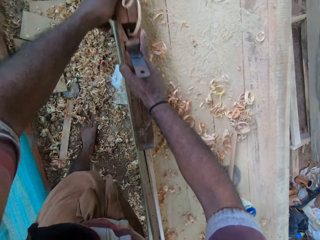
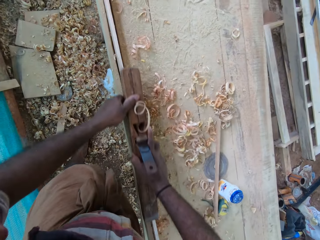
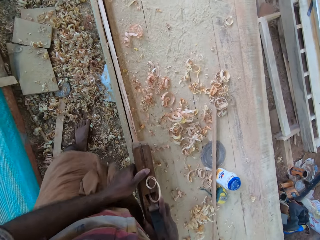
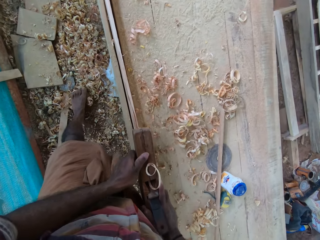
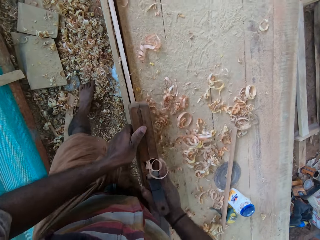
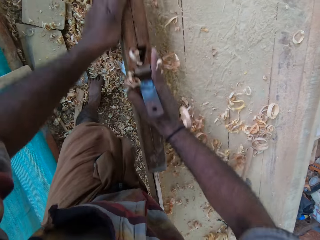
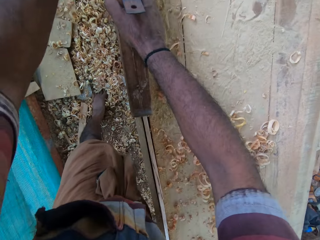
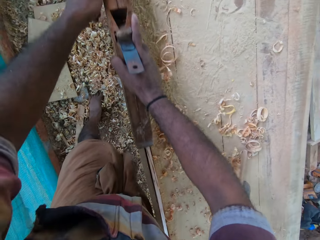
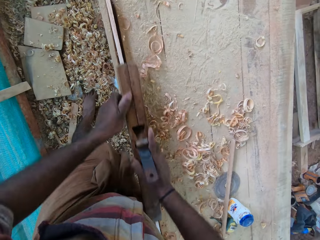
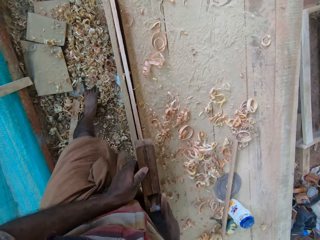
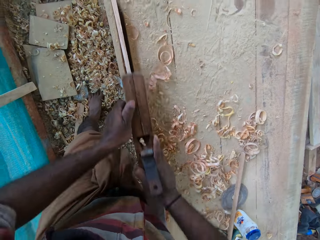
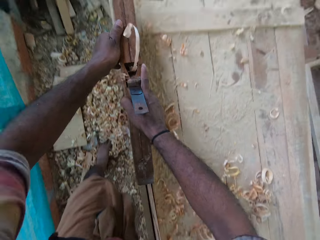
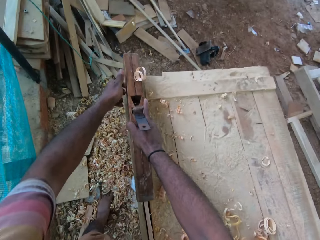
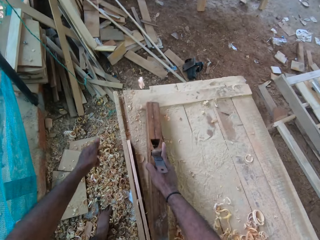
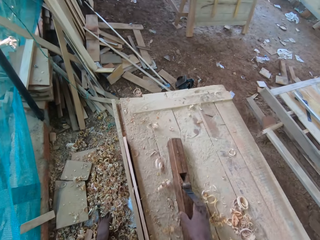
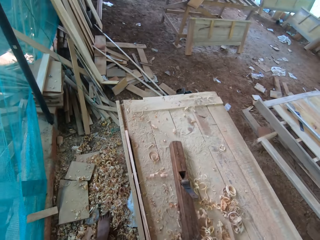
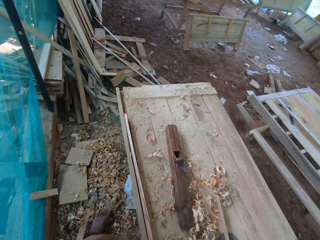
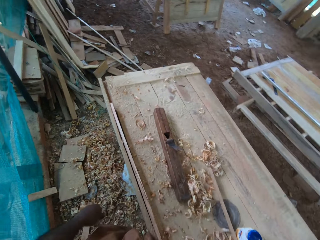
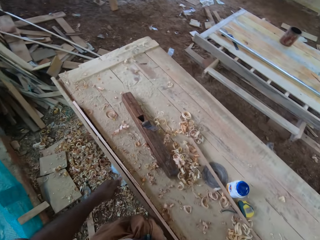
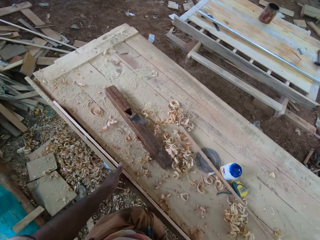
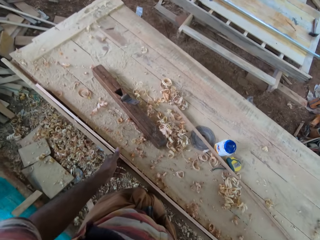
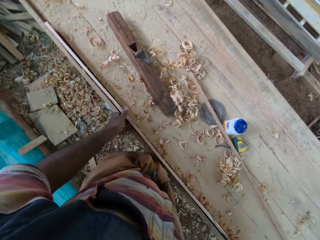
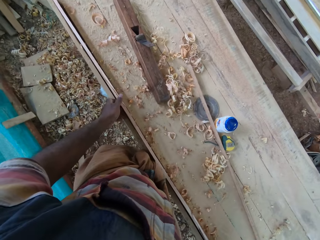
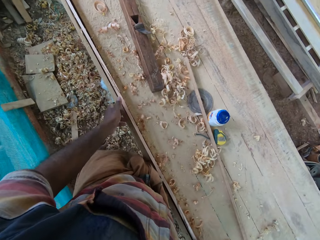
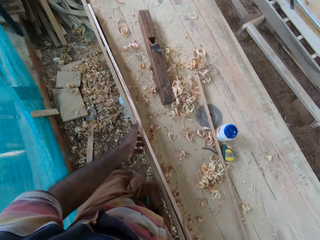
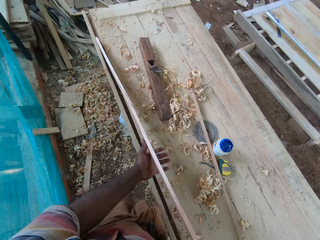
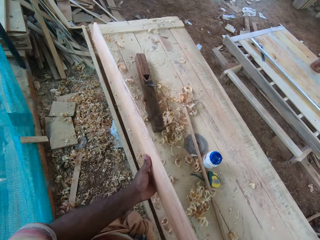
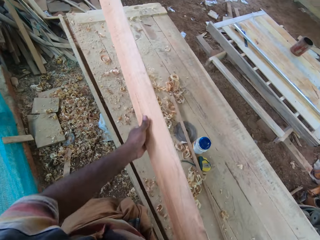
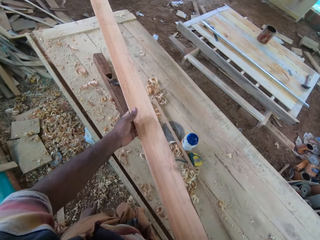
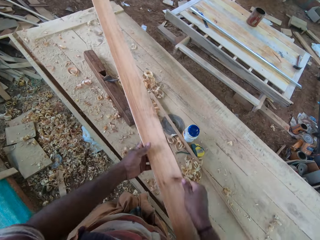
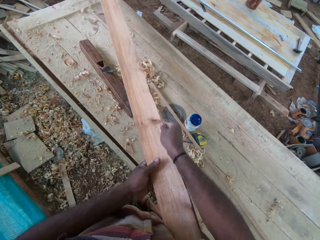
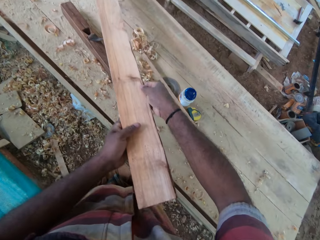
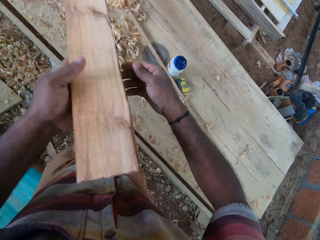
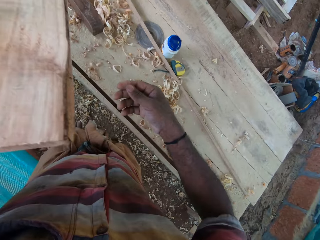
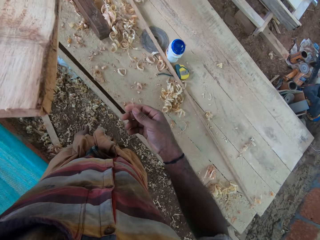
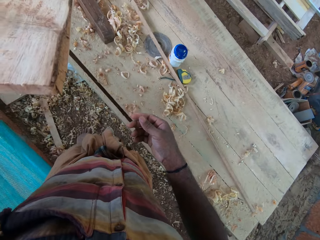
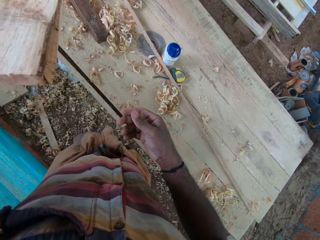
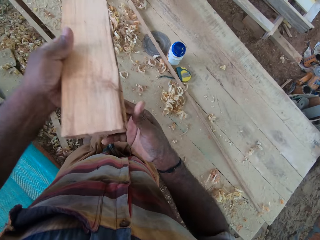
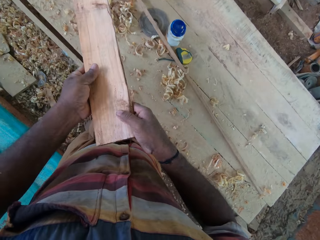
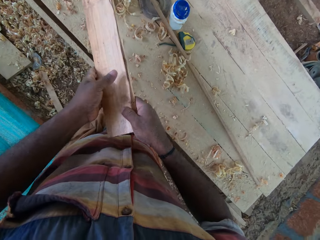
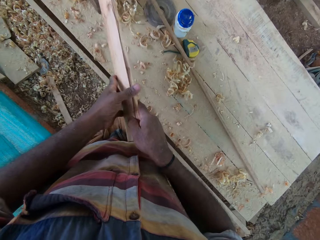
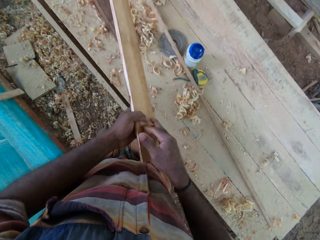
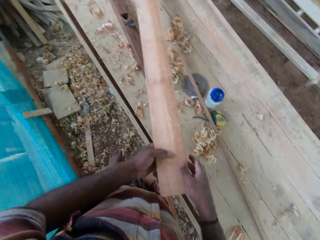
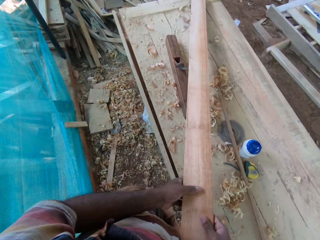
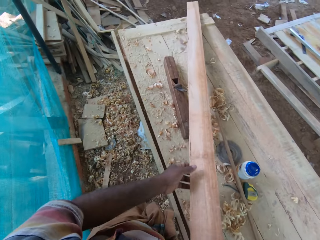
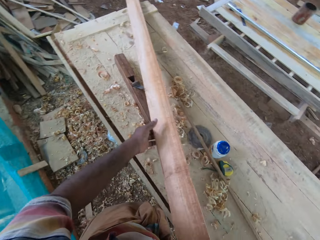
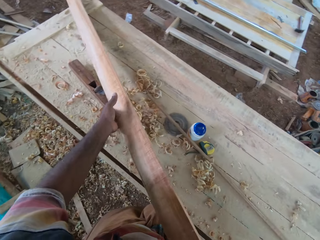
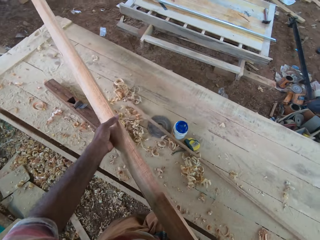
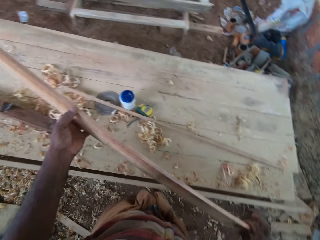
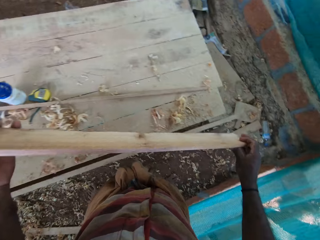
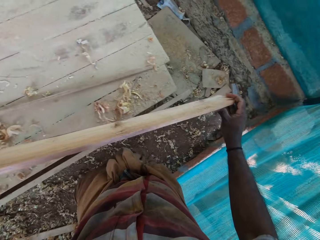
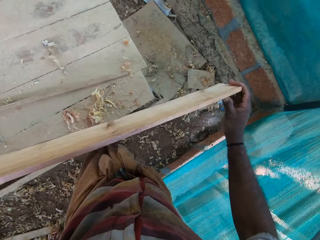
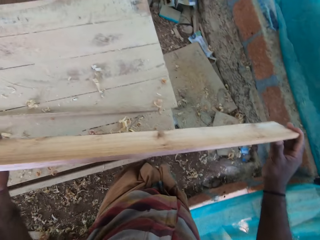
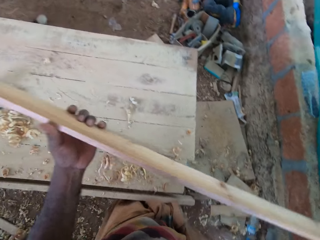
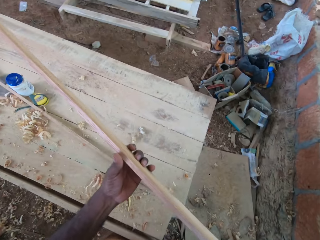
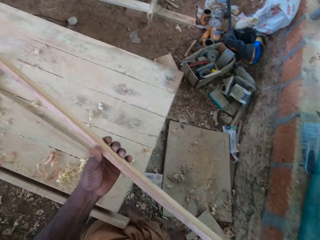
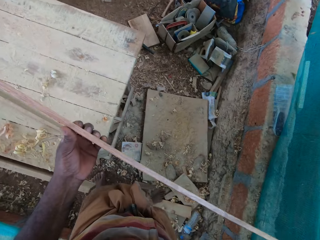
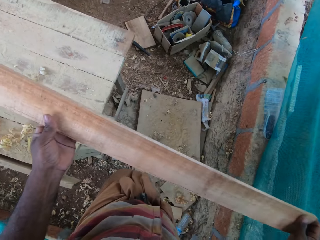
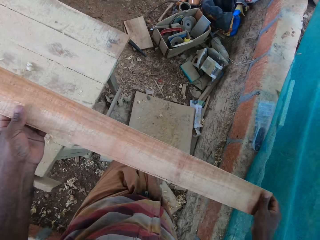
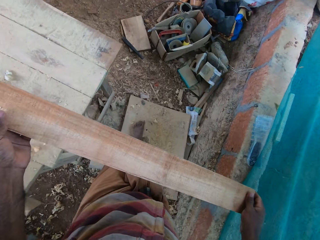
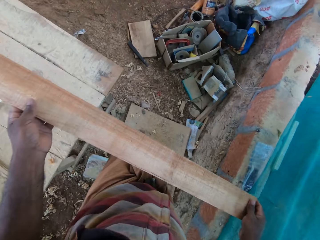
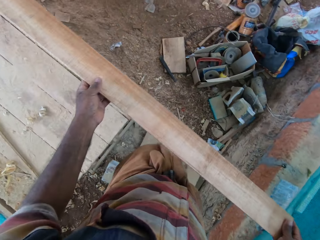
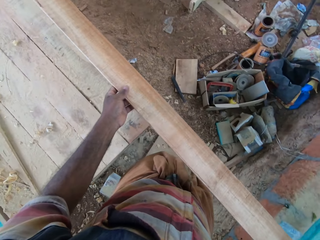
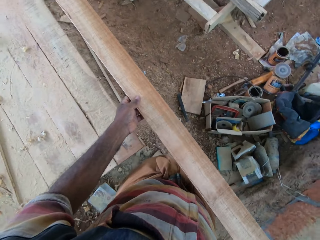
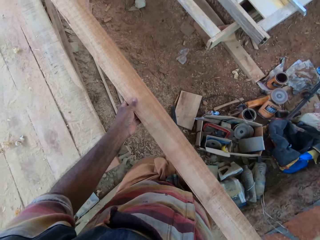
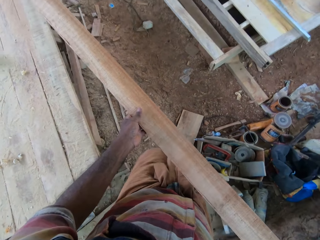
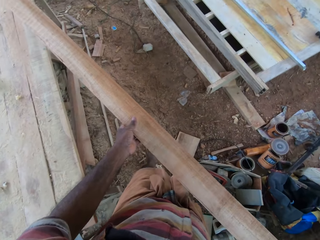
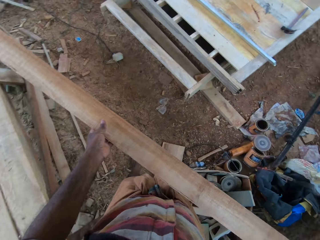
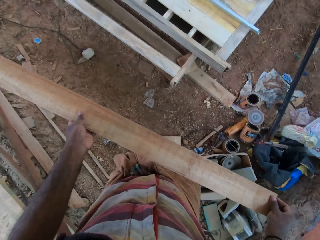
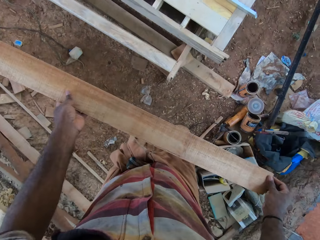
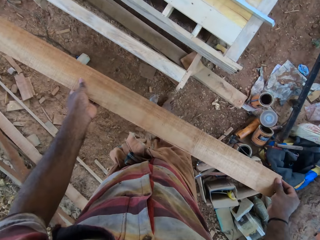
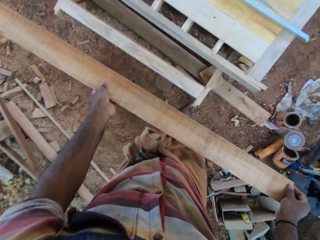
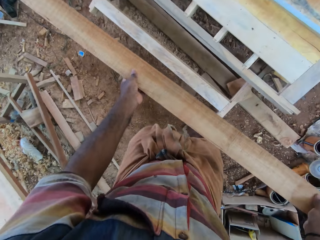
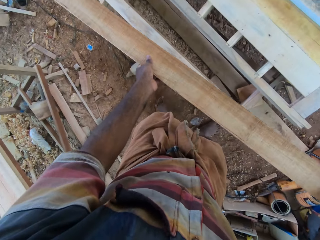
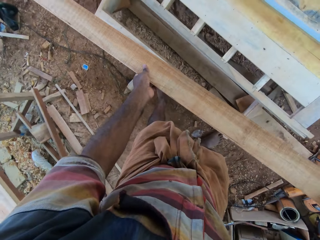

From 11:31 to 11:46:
The camera wearer drops the plane on the stand. They lift the wood on the stand, stare round at the wood, and carry the wood to a wooden structure in the workshop. They walk around the workshop.

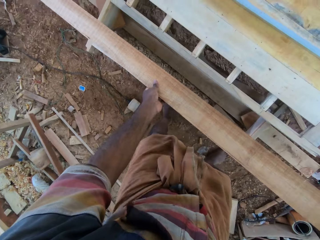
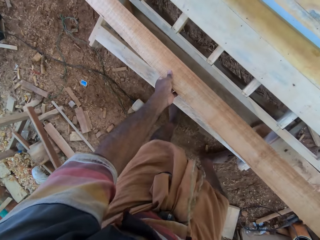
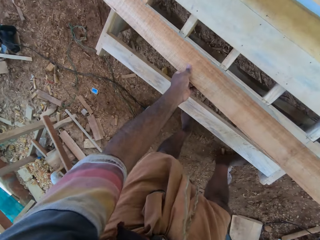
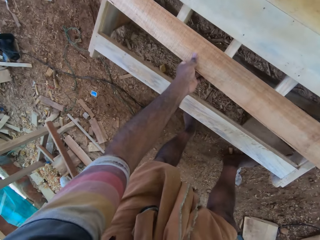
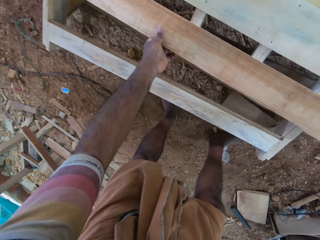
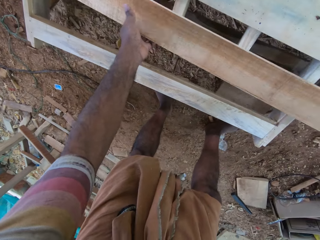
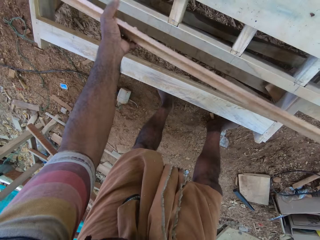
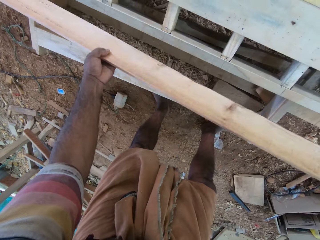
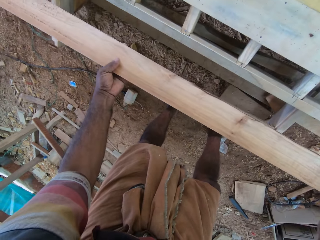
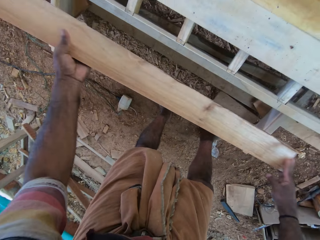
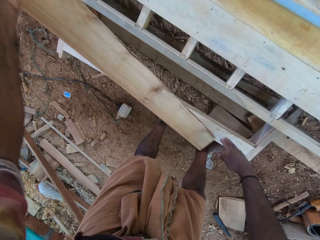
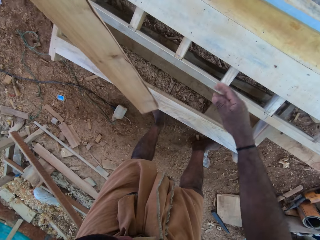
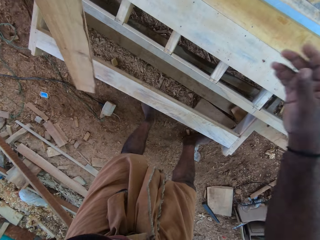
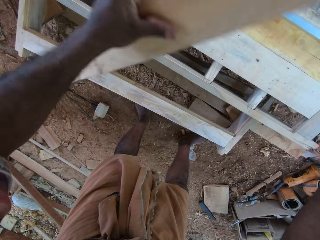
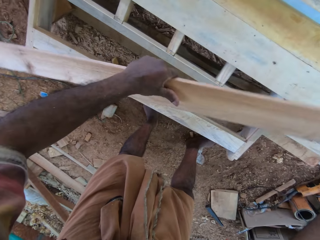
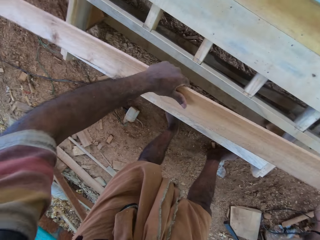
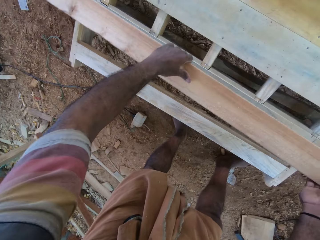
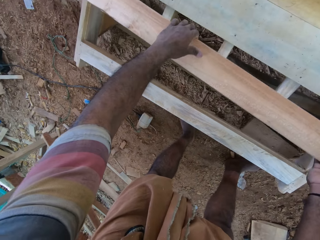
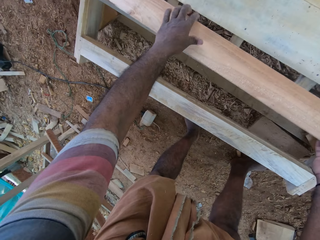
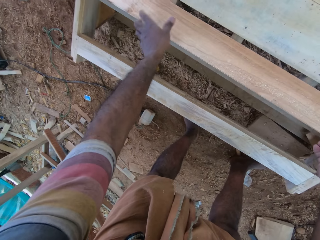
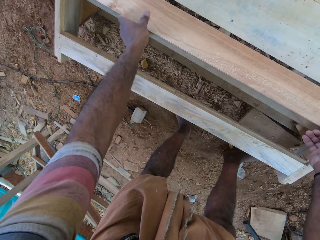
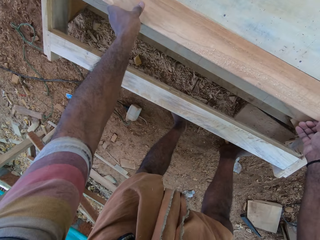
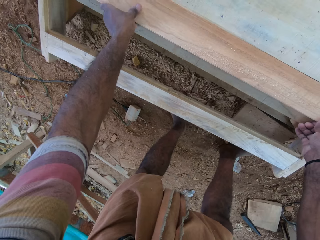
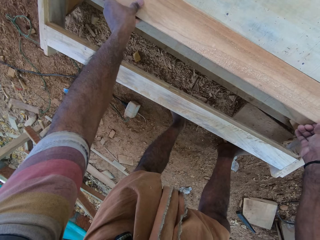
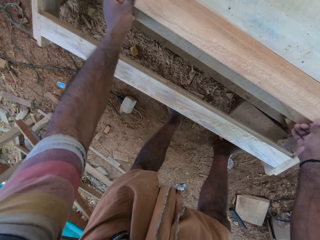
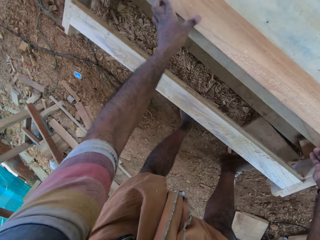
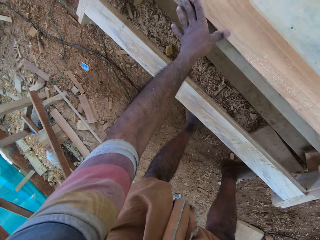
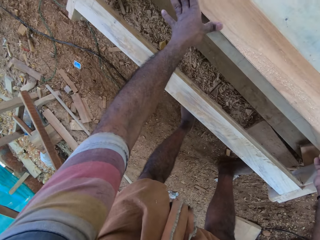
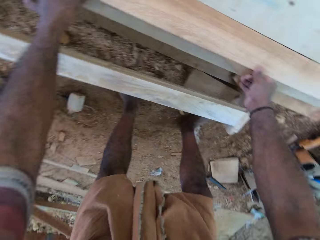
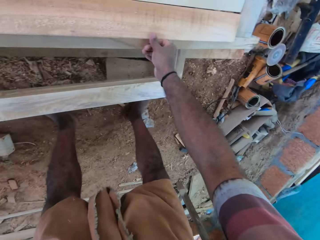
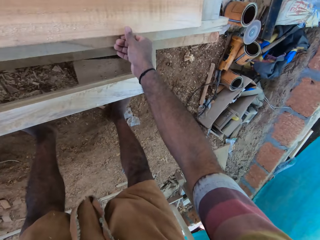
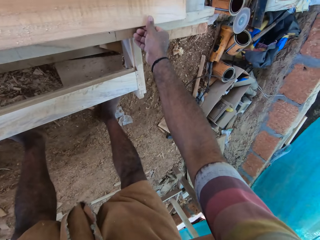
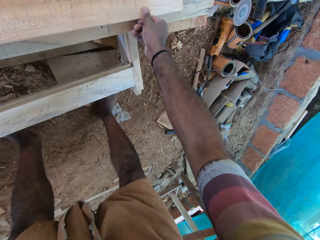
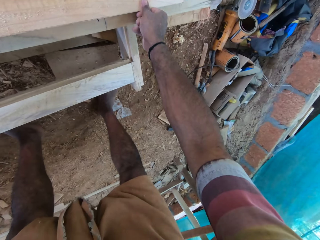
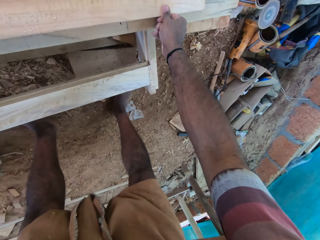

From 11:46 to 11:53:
The camera wearer turns the wood in front of a structure. They place the wood on the structure and align the wood on the structure.
